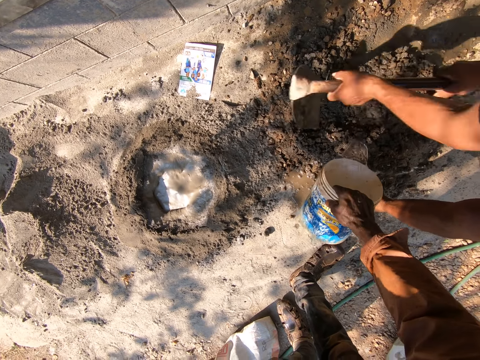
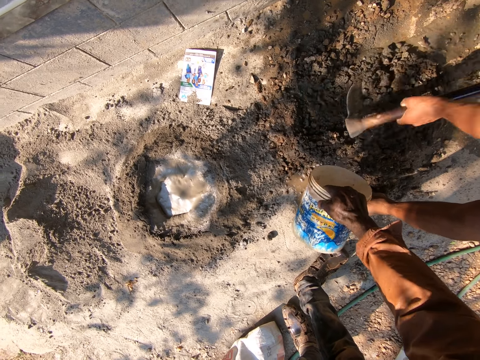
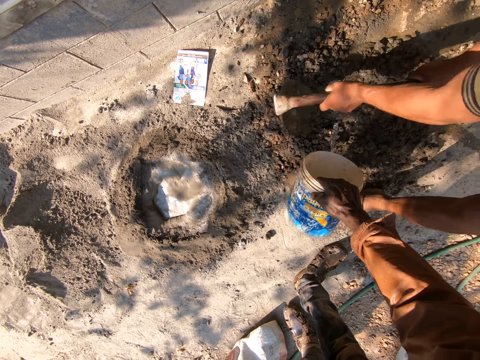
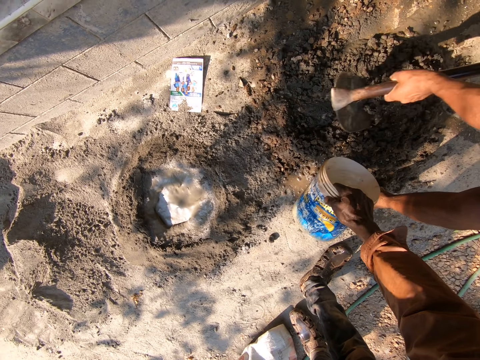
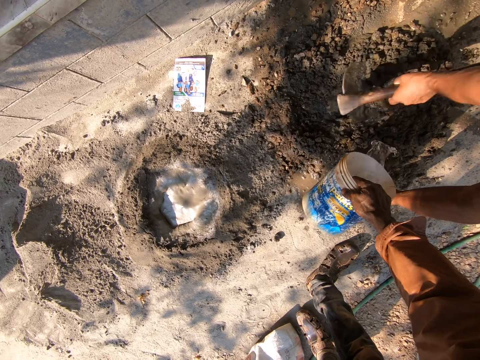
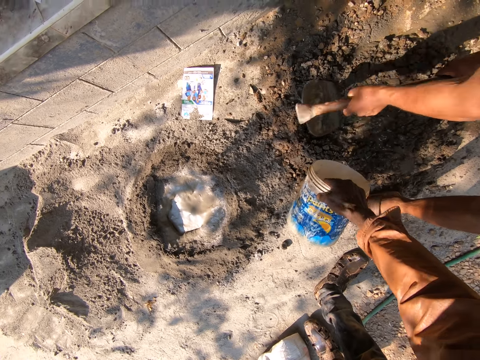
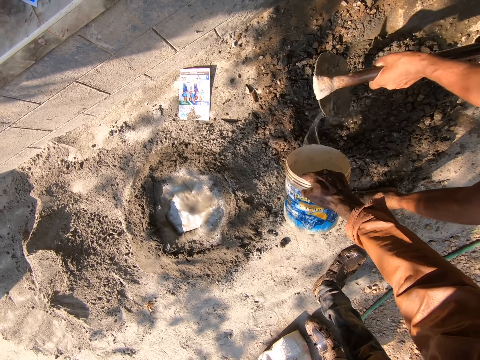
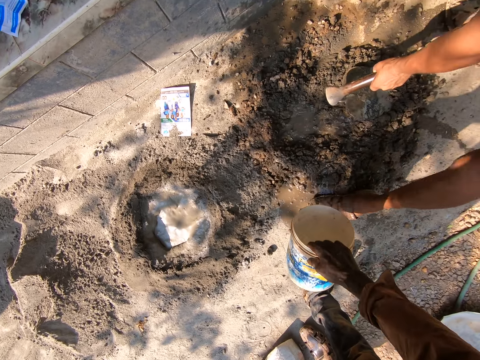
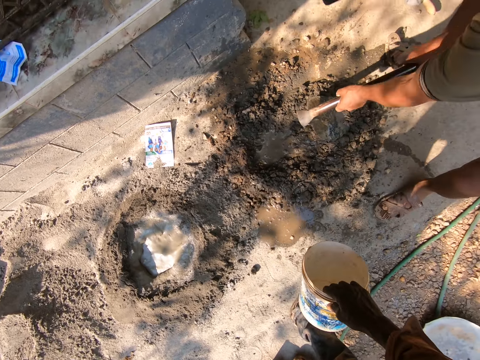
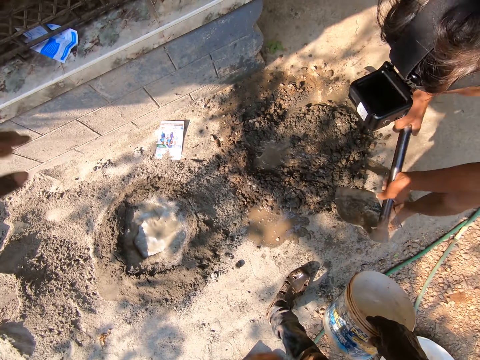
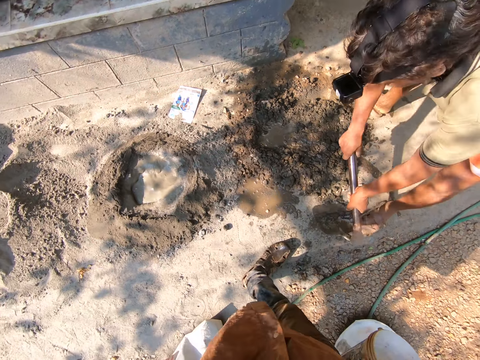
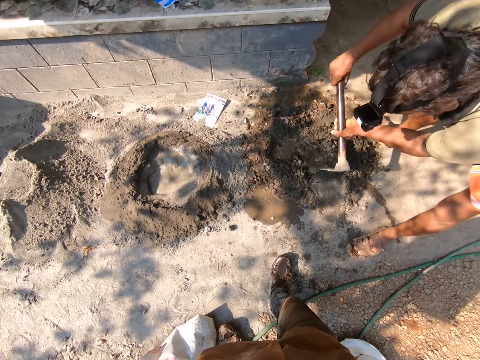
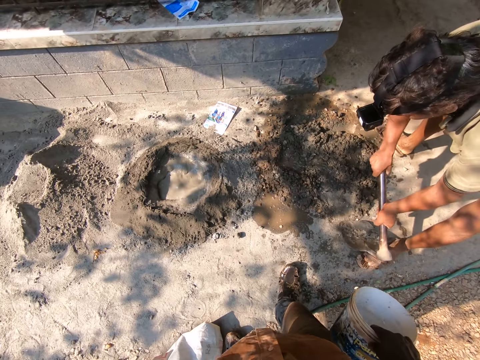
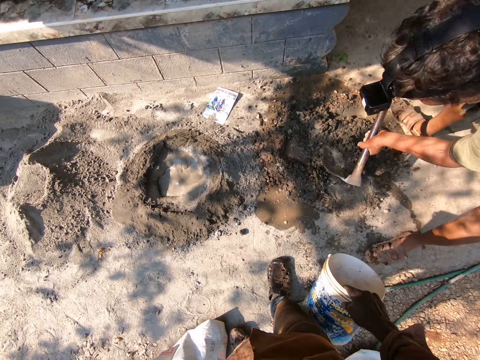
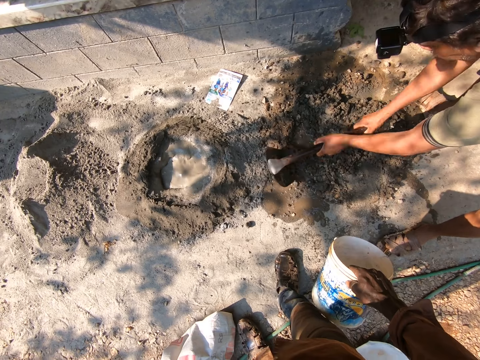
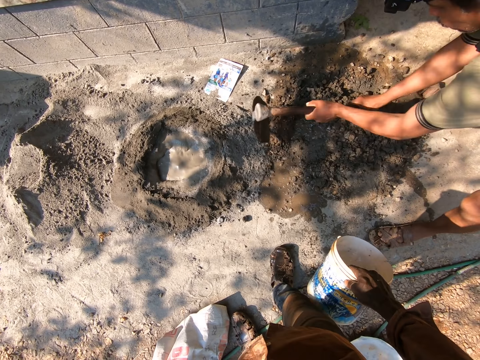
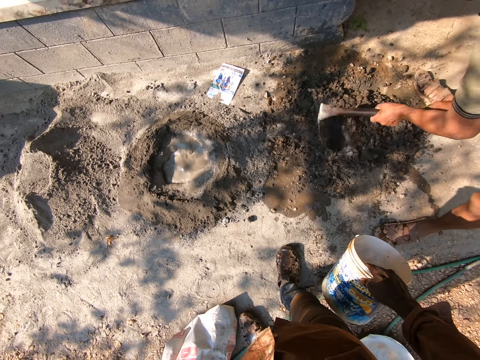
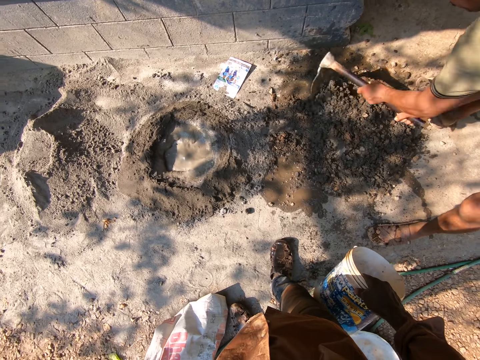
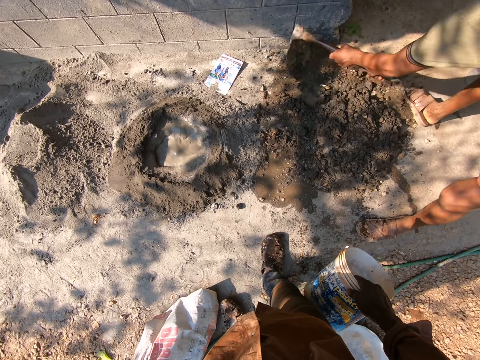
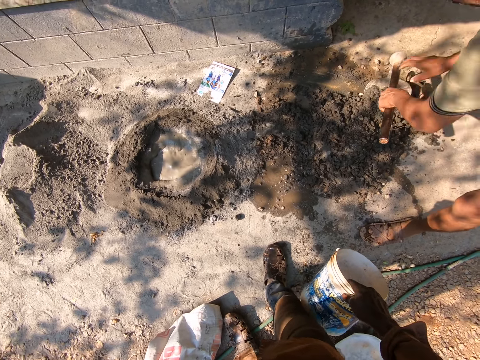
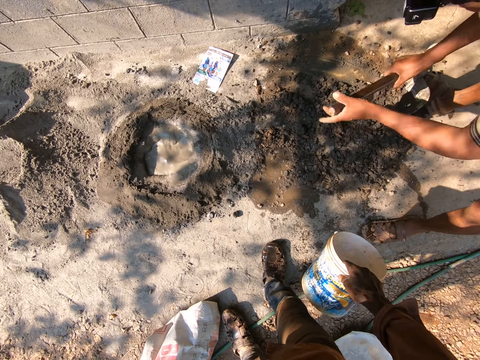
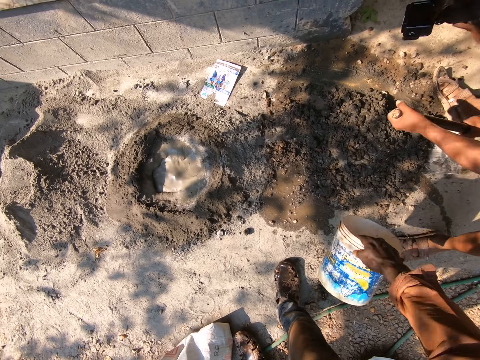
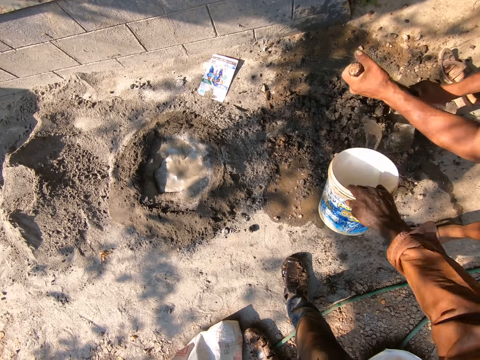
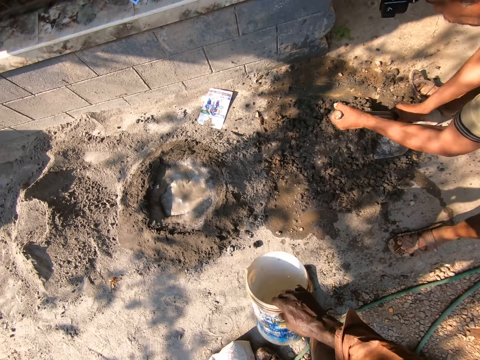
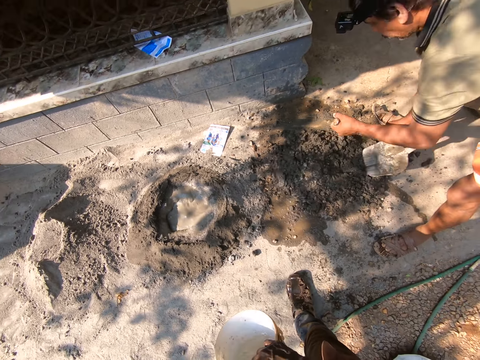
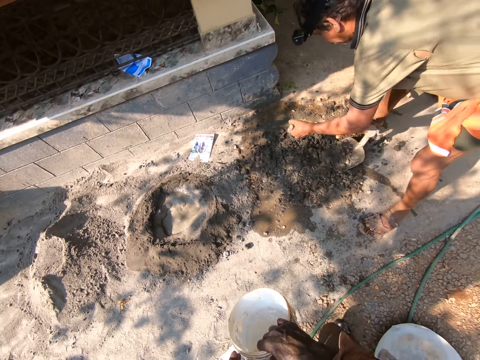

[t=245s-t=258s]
A man mixes soil with a hoe. The camera wearer pours water on the soil.

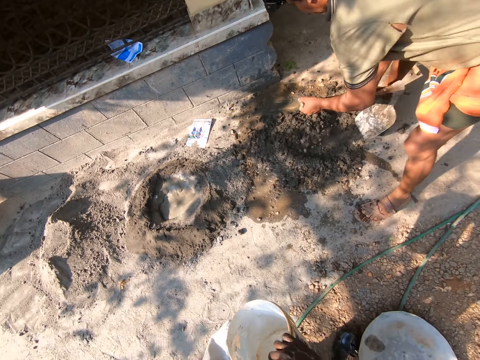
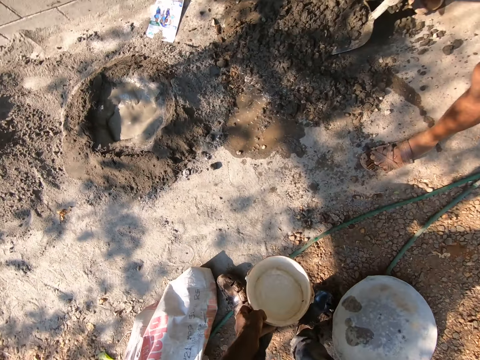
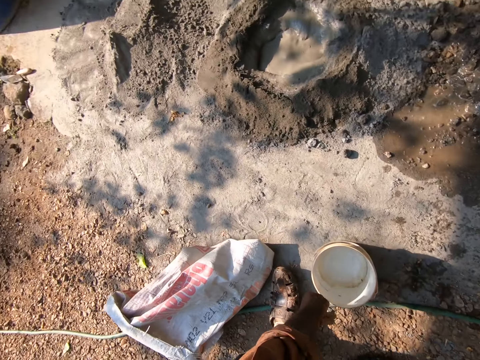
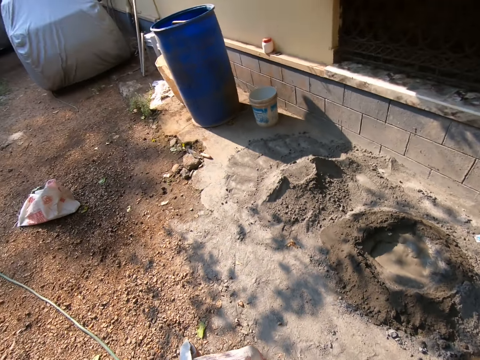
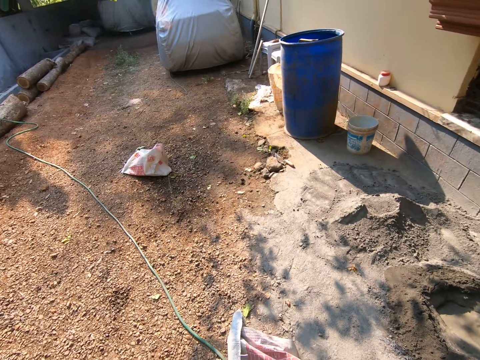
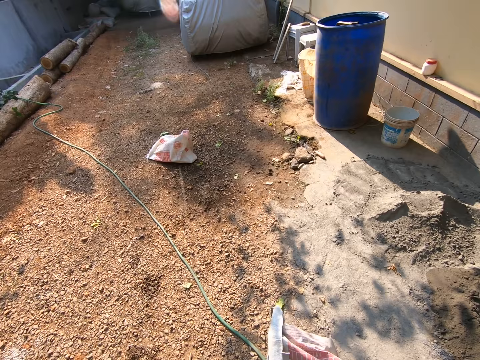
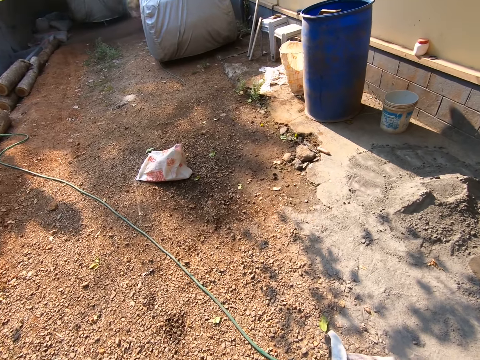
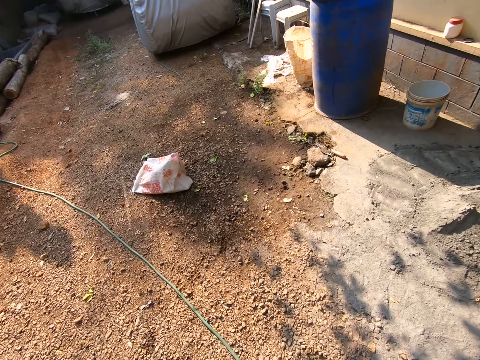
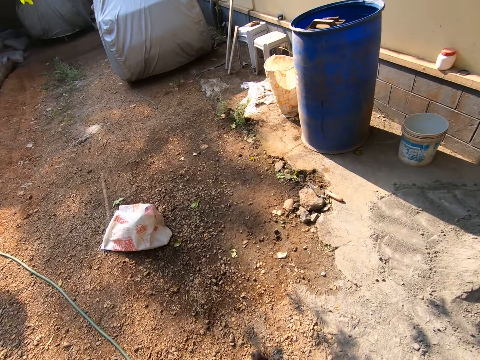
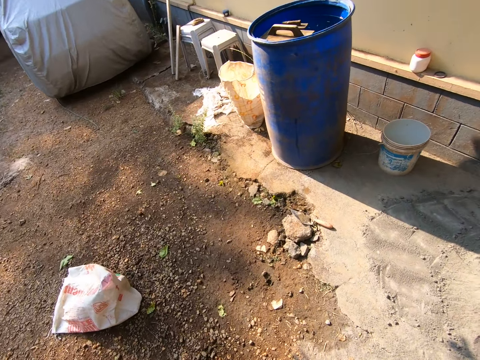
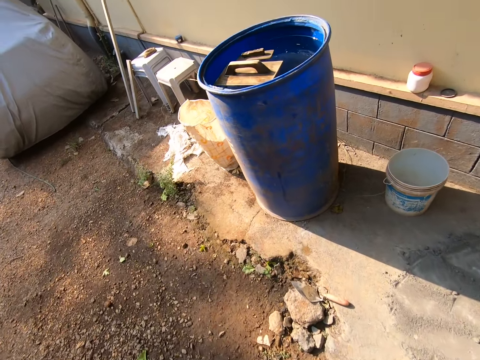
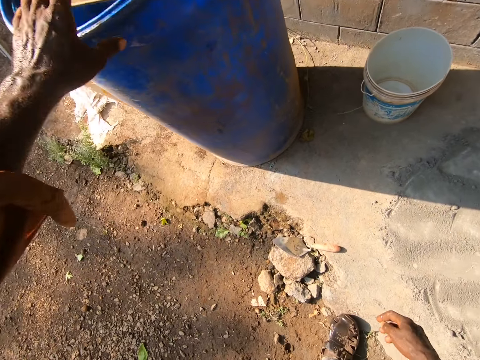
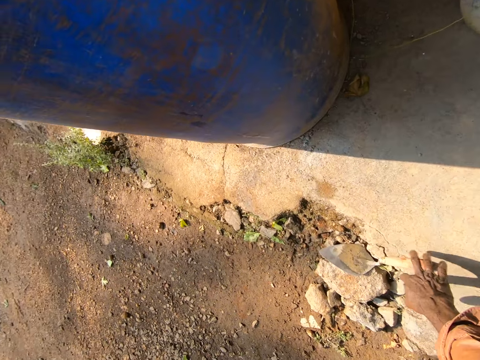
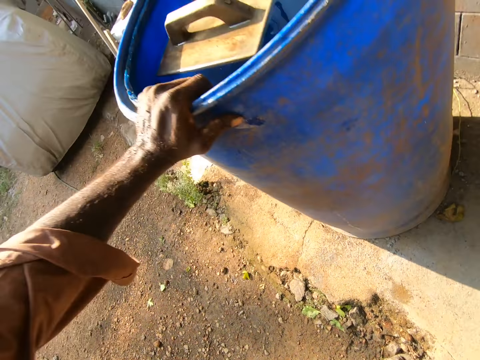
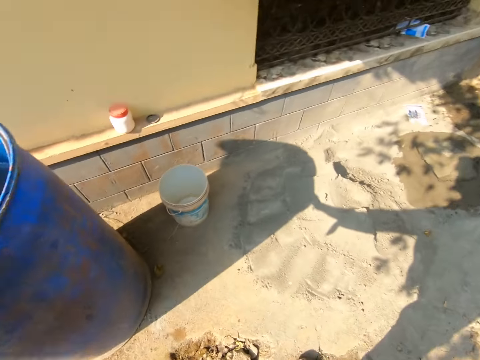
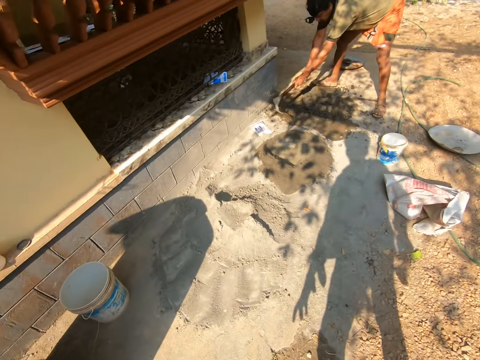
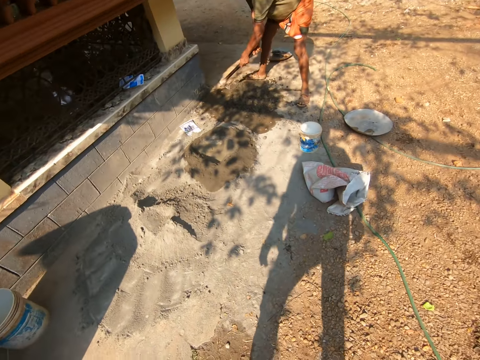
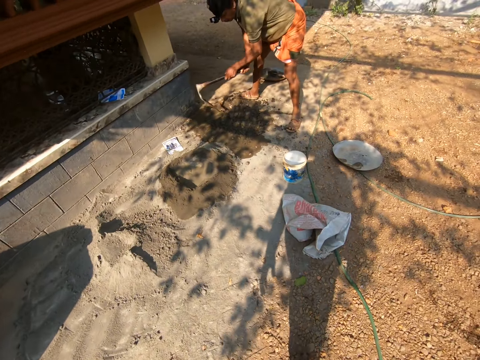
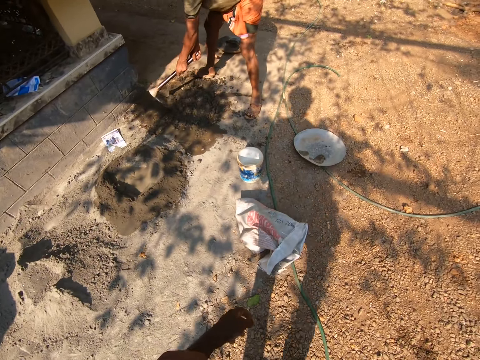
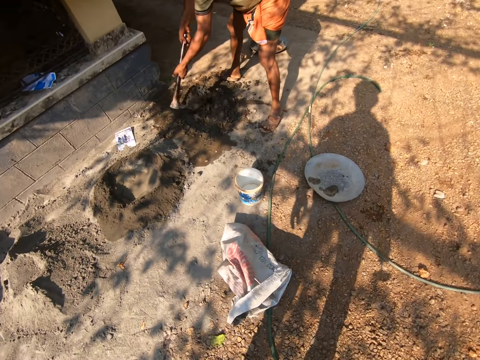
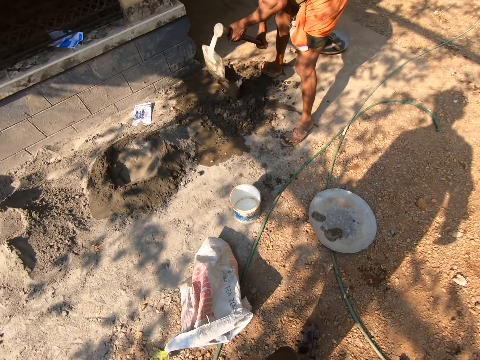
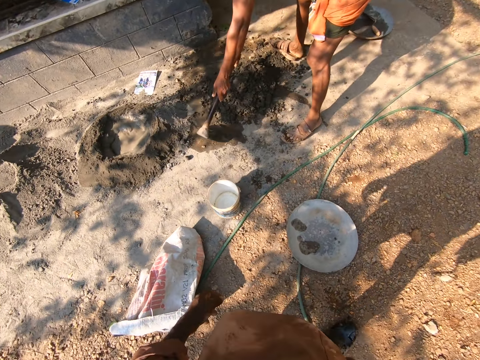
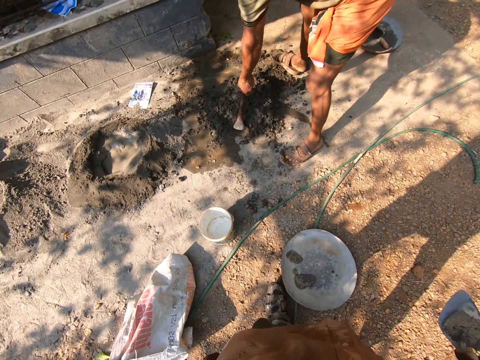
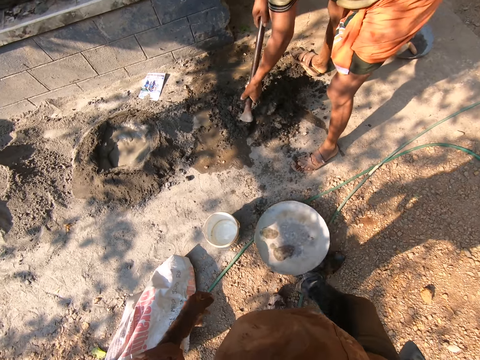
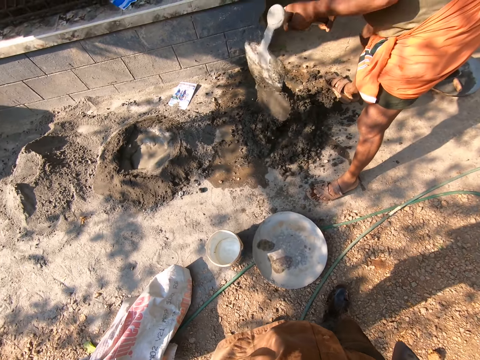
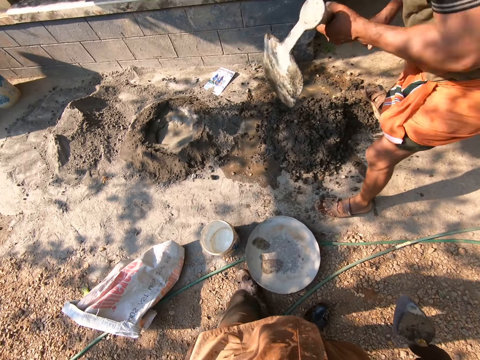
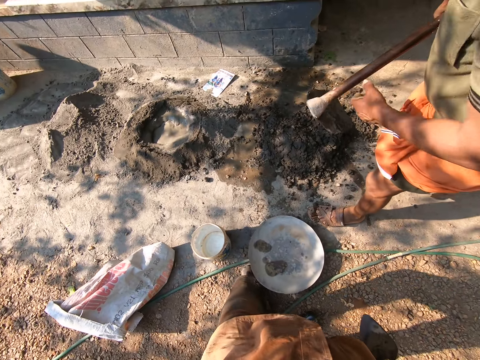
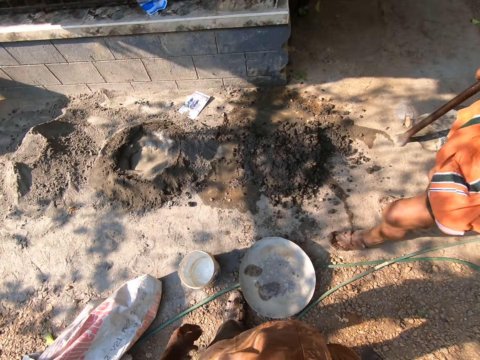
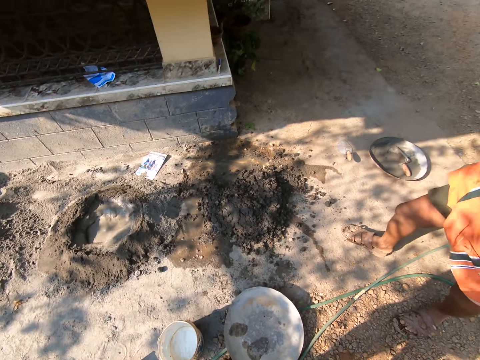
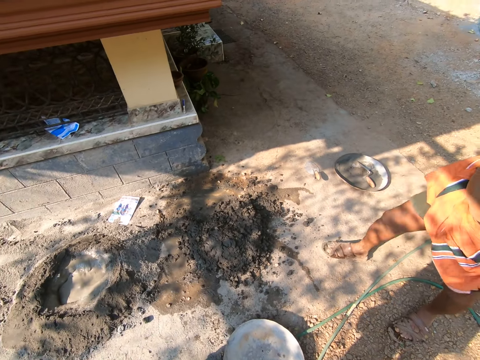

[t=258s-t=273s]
The camera wearer puts the paint can on the ground. They walk around the site. They pick up the trowel from the ground. They walk around the site. They move the head pan with the leg.
